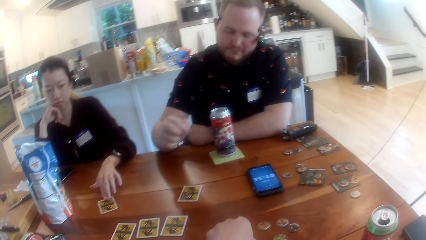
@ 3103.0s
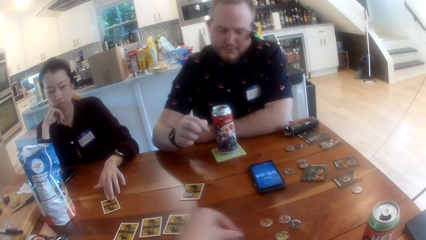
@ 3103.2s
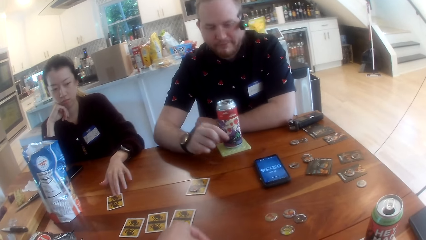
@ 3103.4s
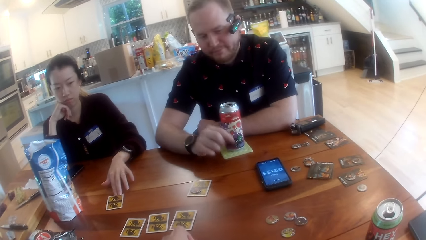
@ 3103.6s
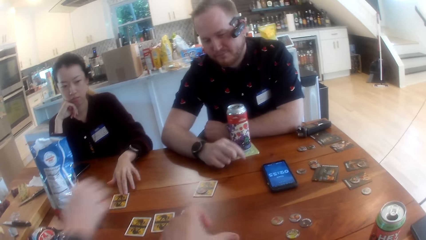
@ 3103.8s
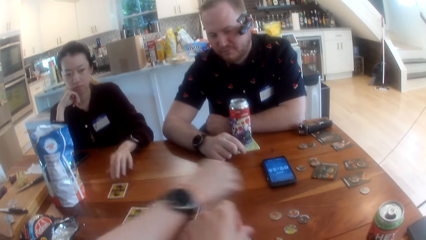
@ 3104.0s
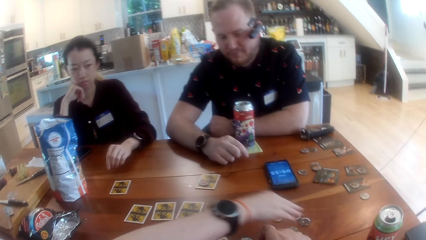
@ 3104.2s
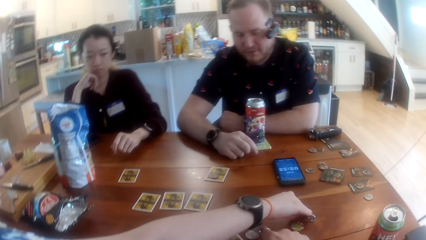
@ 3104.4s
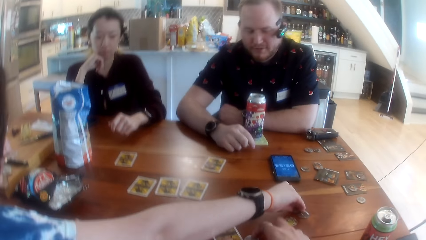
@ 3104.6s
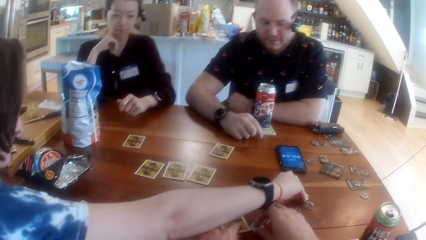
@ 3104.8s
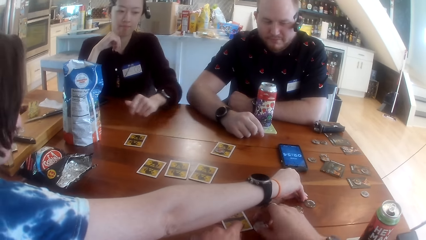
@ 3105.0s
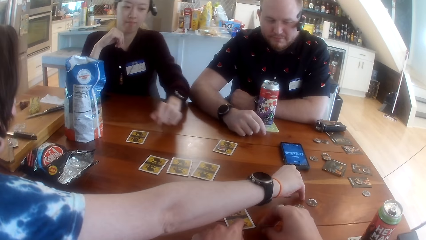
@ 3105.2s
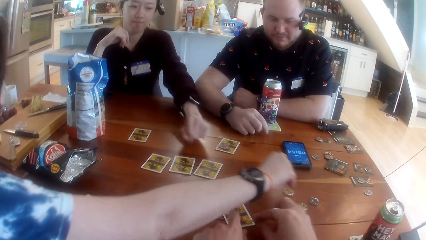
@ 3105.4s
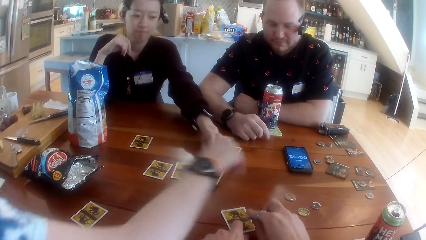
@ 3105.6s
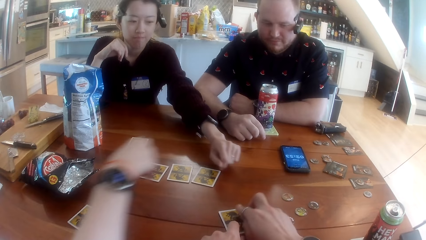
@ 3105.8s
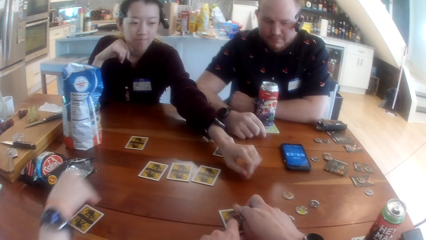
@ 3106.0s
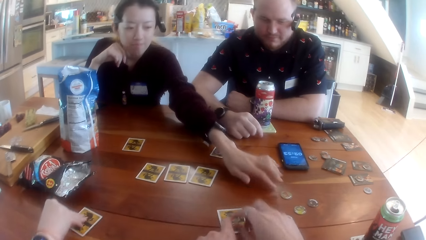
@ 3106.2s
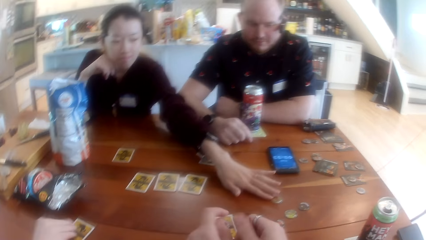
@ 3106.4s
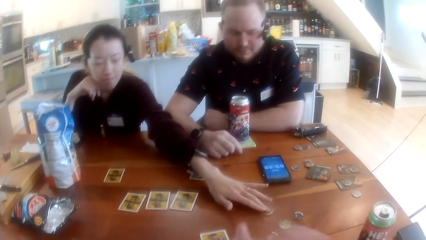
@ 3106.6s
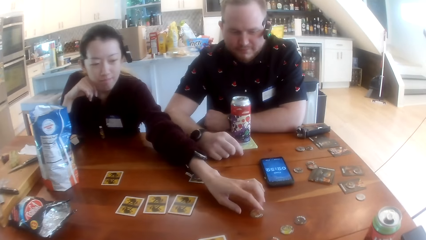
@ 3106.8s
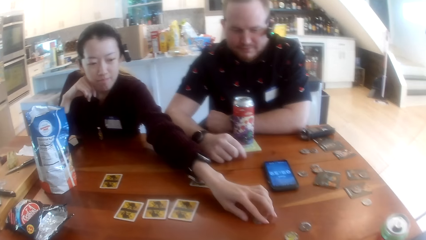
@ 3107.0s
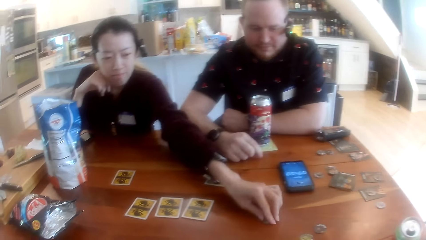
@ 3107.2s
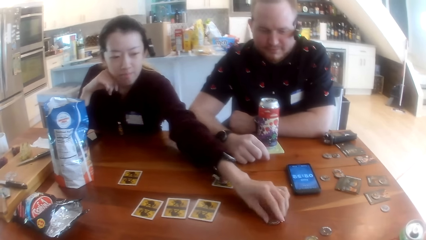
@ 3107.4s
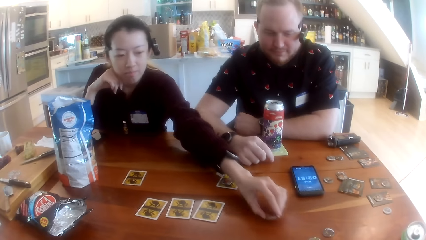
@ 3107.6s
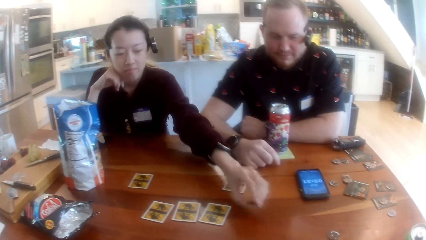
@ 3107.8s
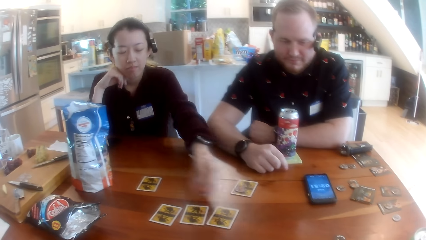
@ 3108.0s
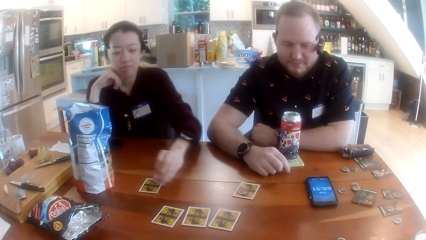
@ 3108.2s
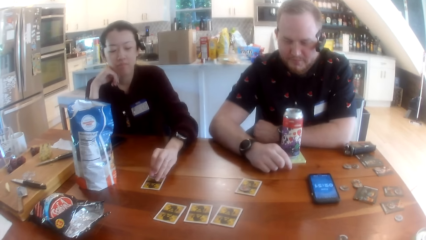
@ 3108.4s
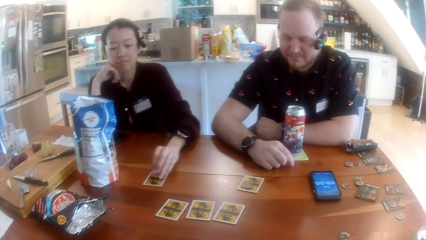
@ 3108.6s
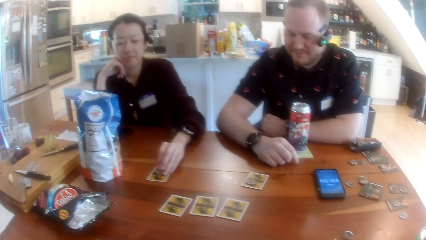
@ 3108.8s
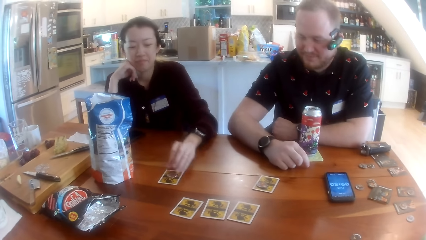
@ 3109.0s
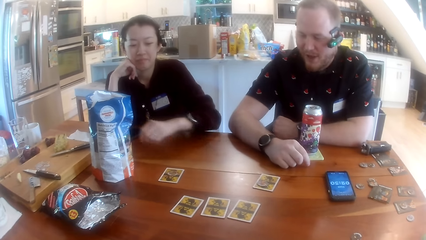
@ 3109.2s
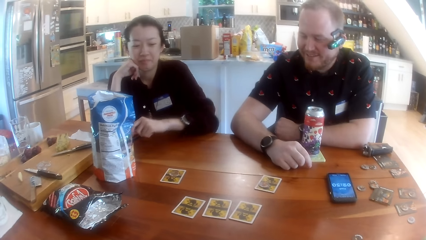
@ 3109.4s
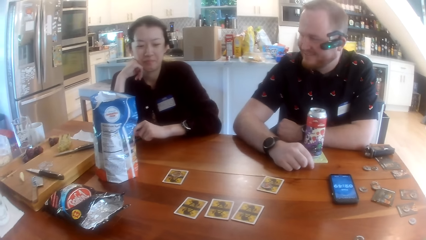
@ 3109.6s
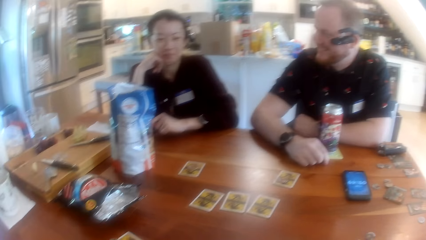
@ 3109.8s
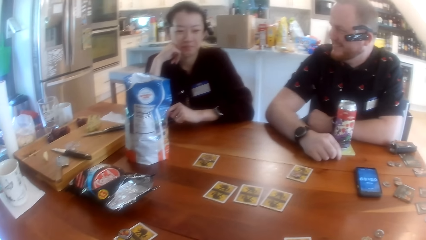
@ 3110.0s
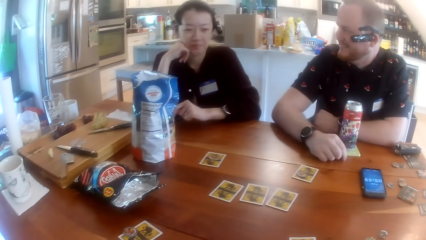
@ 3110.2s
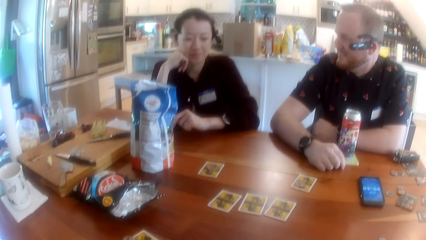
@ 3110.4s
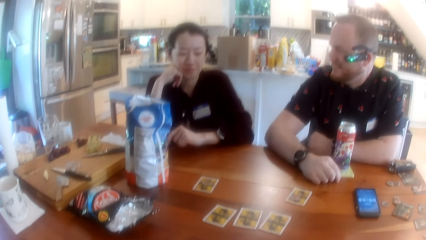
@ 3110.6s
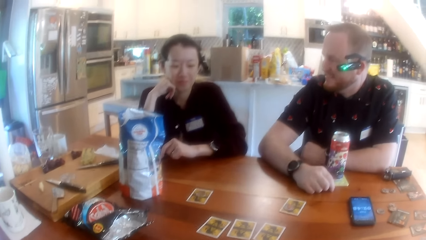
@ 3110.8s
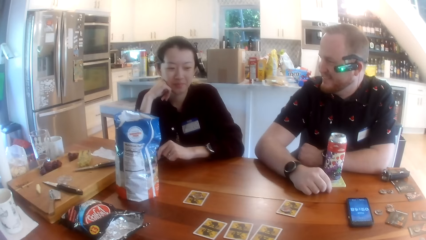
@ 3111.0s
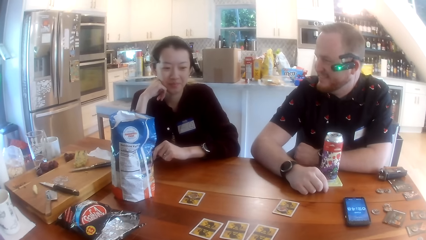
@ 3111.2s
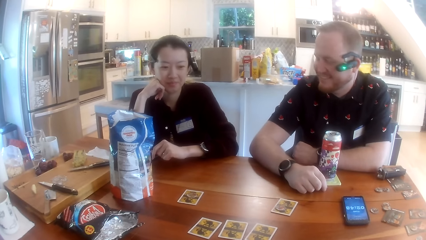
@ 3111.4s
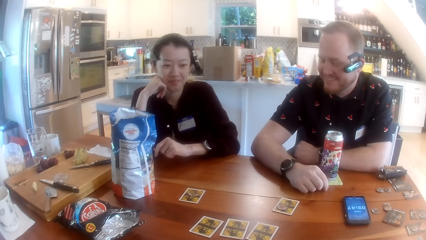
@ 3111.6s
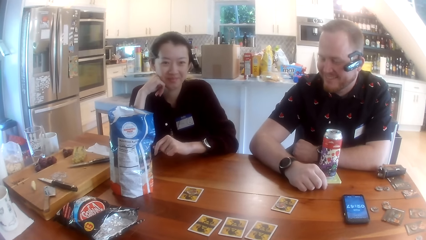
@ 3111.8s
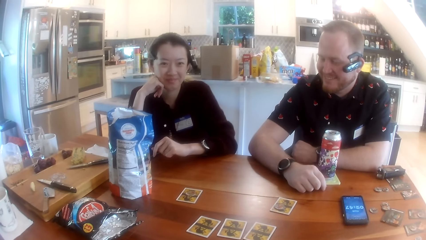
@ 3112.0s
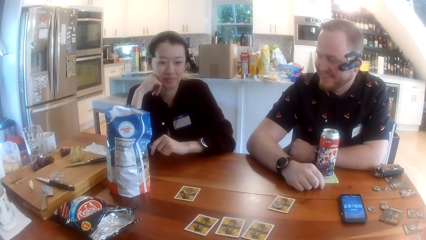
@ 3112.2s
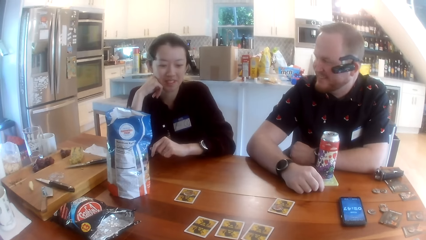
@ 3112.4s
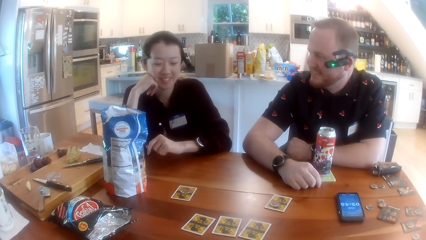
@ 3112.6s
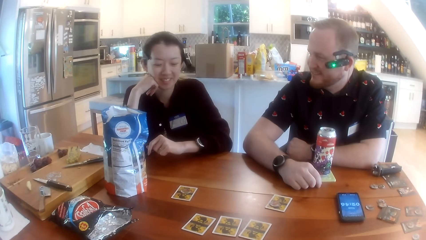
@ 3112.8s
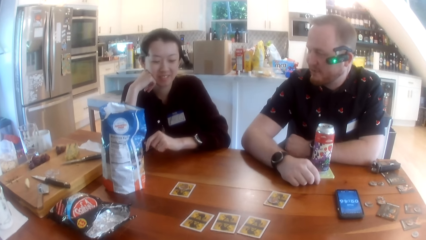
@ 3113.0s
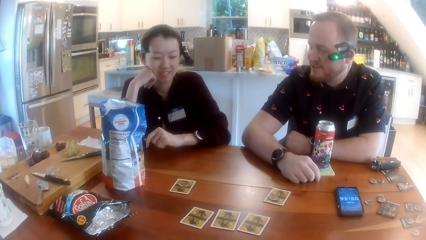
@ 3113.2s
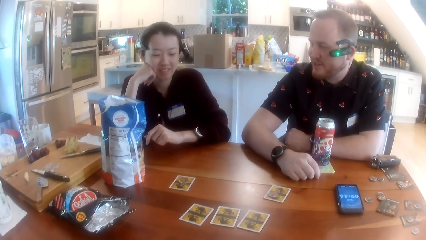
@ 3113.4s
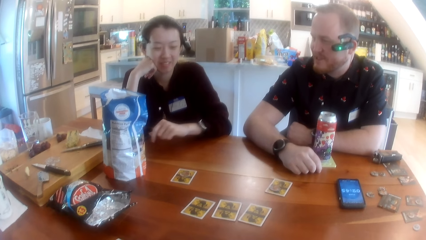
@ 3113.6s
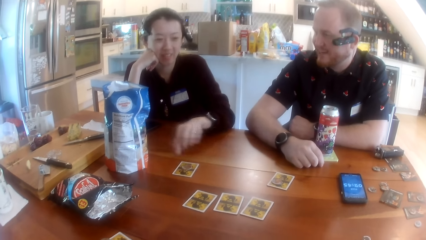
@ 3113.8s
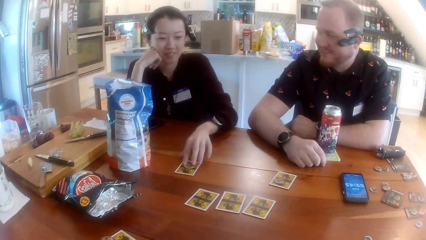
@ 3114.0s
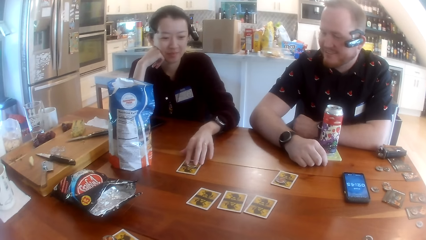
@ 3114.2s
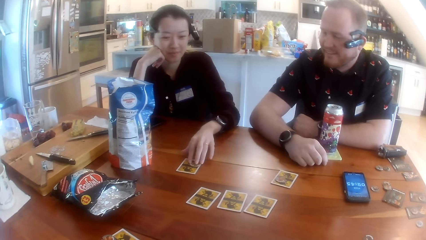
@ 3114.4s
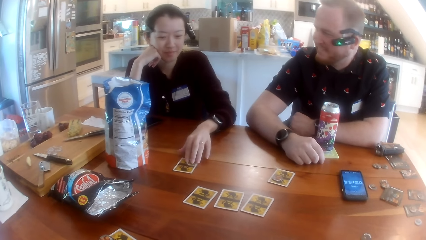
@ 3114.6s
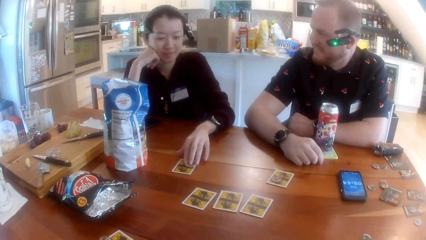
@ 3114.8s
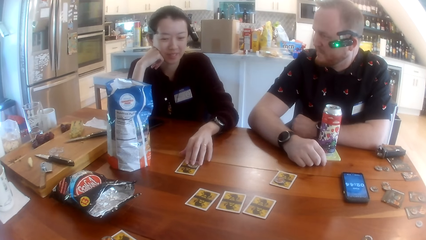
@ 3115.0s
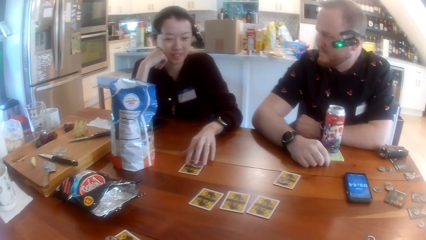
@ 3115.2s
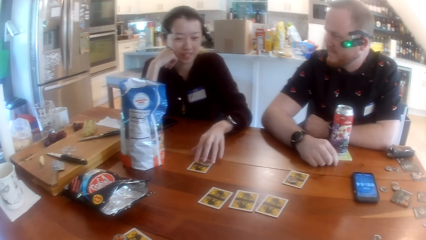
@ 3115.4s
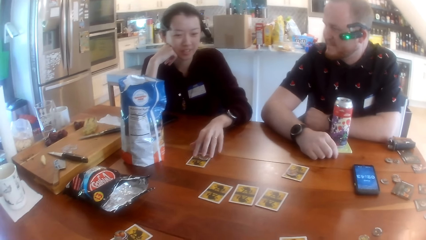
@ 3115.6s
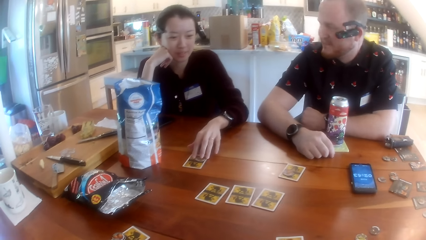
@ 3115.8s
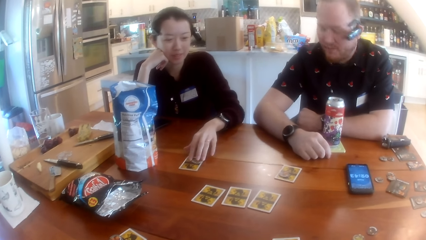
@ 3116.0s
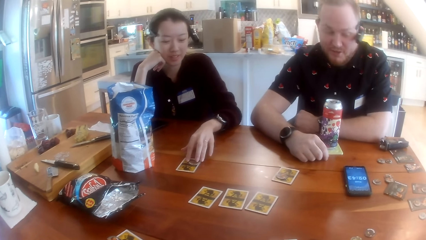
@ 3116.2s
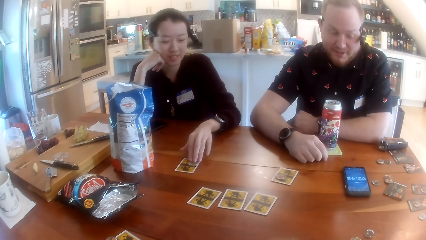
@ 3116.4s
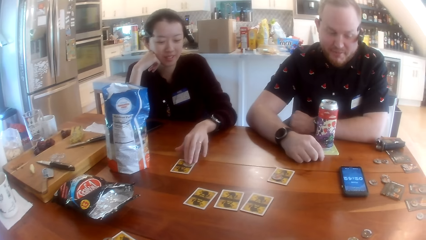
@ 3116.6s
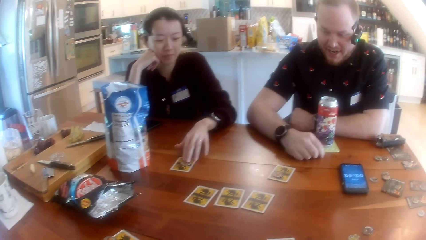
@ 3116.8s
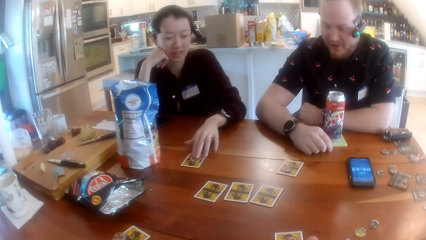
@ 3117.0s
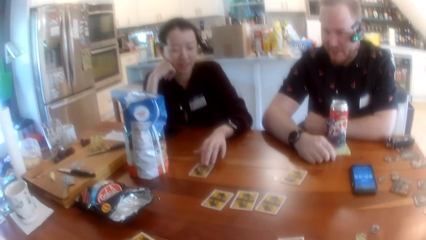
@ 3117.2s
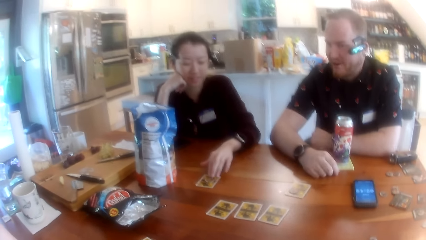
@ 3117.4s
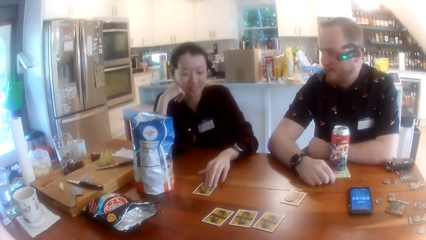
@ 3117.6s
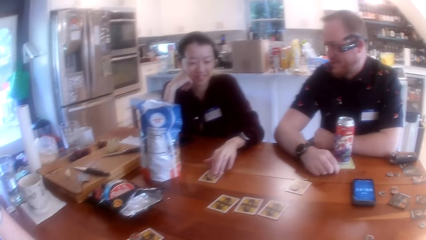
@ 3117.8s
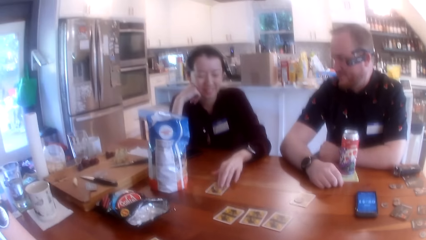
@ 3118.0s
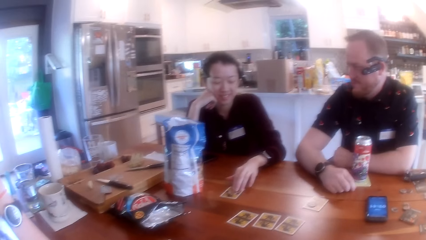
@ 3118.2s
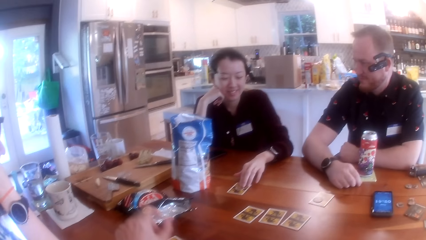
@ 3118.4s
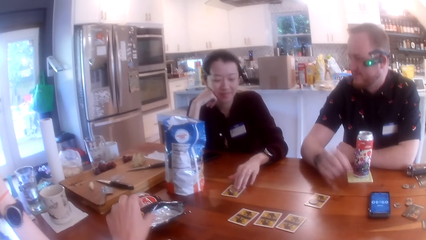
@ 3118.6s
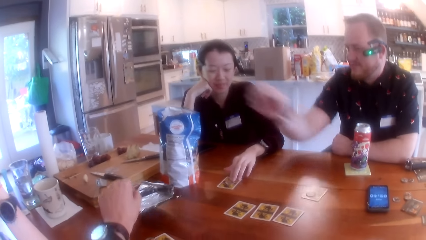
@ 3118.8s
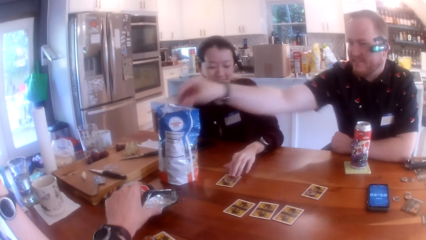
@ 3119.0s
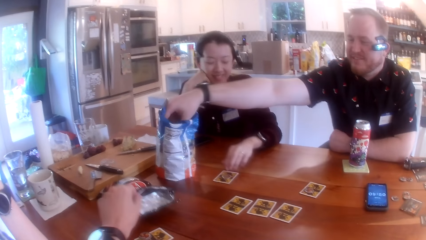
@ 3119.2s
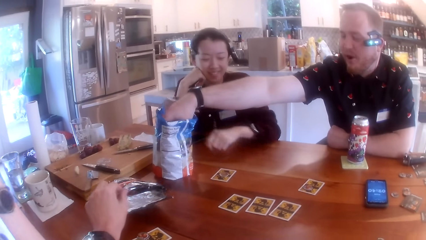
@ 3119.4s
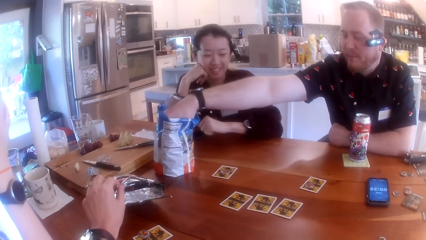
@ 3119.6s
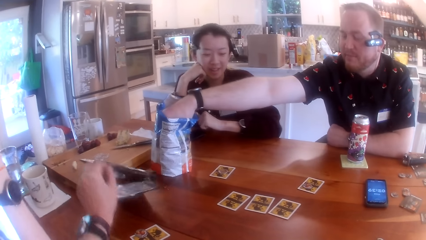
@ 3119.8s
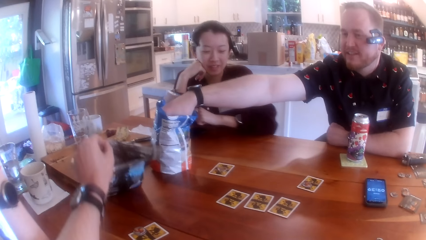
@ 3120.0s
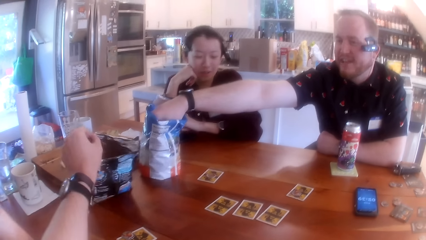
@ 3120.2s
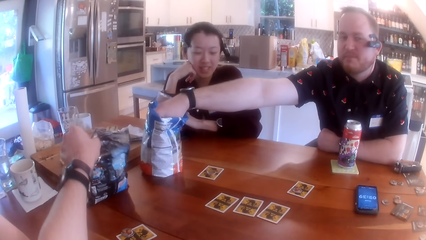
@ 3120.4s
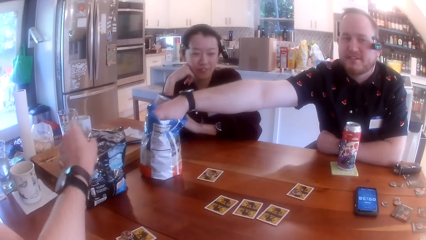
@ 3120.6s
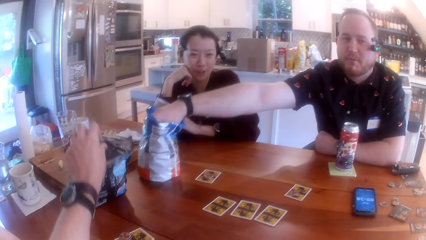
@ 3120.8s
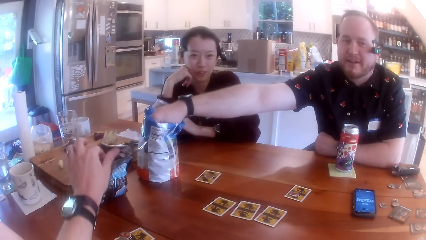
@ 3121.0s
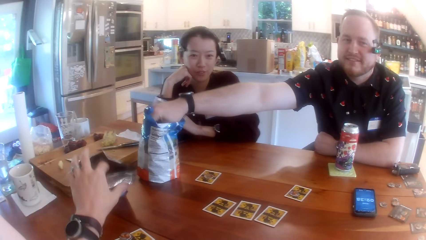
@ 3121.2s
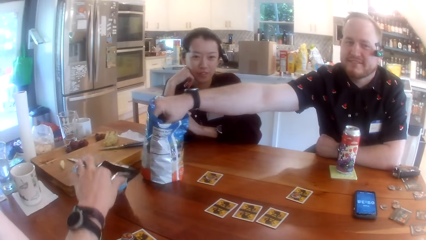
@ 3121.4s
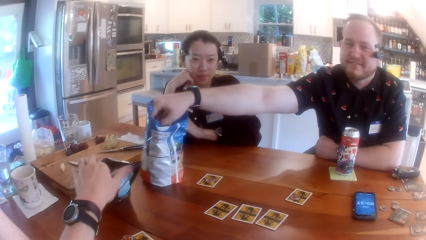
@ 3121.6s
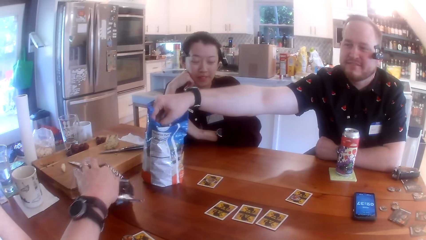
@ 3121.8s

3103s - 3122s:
A man drops the game chip on the card on the table with his right hand. The camera wearer picks up a game chip on the table with his right hand. A woman picks up game chips on the table with her right hand. Another woman picks up game chips on the table with her left hand and drops the game chips on the card on the table with her left hand. The camera wearer interacts with the man, the other woman and the first woman at the table. The other woman moves the game chip on the card with her left hand. The camera wearer opens a bag of chips on the table with his left hand. The man picks up chips from the bag of chips on the table with his right hand.
